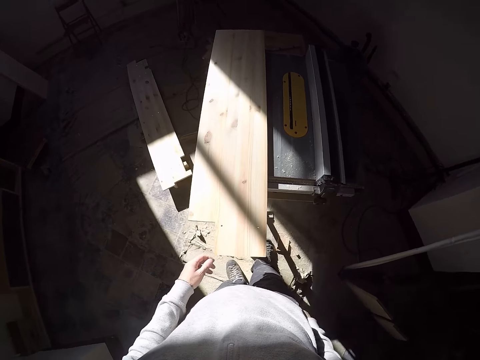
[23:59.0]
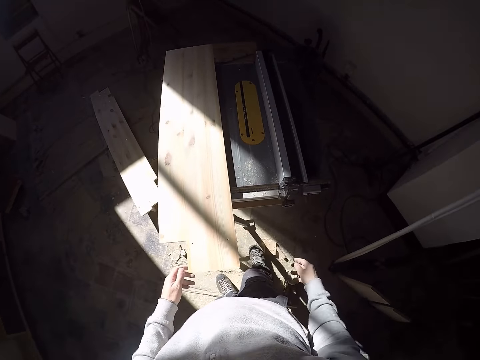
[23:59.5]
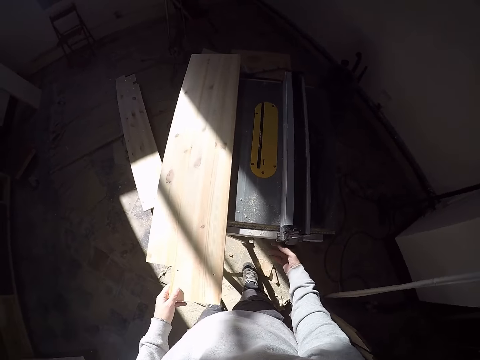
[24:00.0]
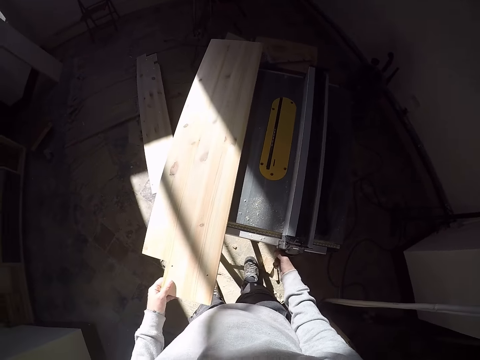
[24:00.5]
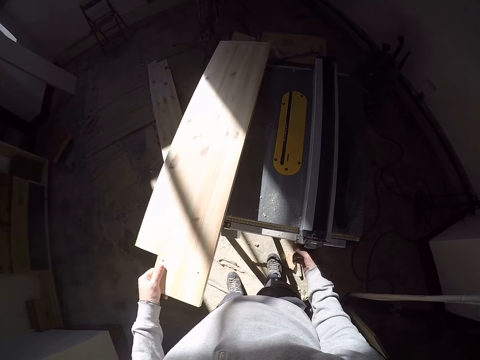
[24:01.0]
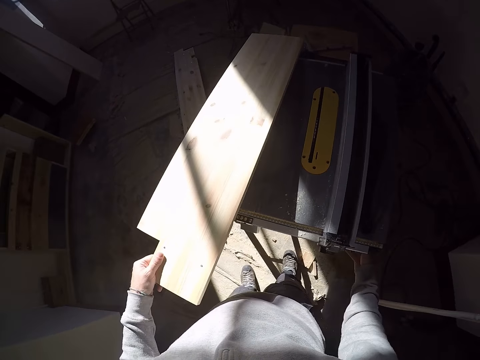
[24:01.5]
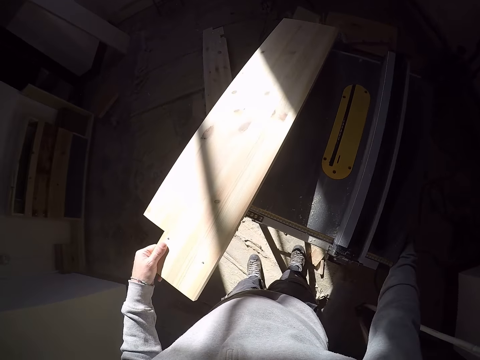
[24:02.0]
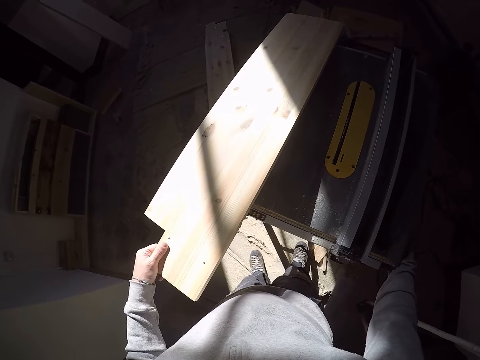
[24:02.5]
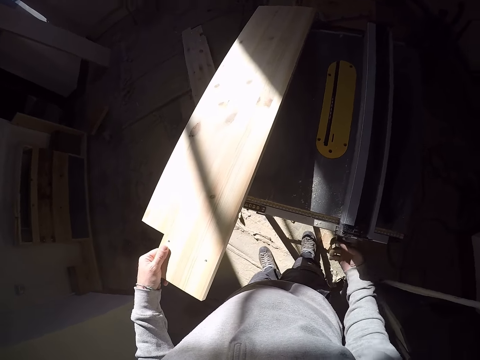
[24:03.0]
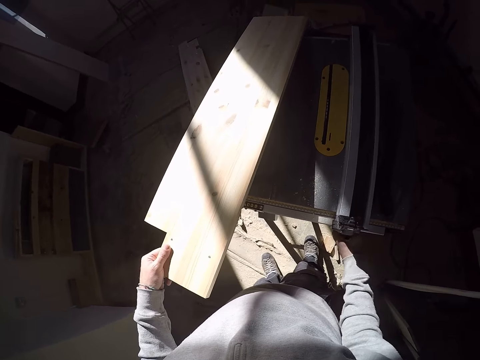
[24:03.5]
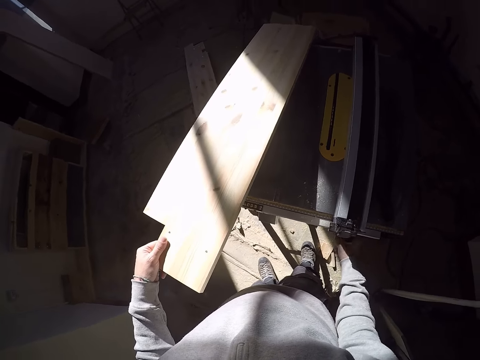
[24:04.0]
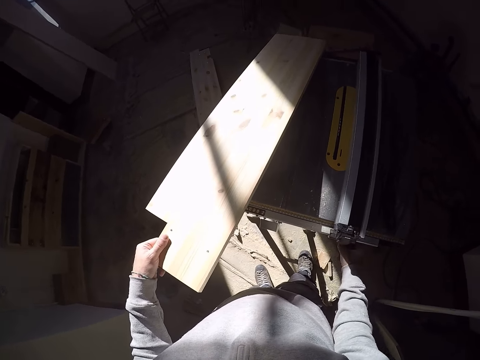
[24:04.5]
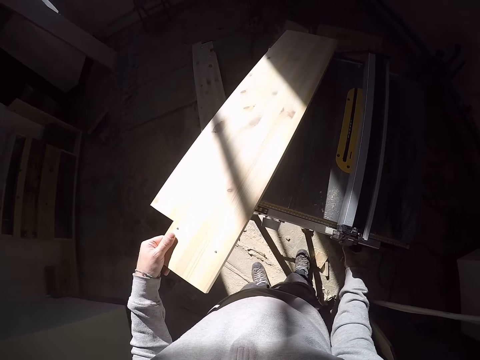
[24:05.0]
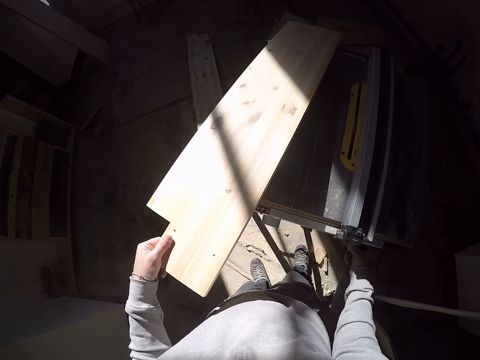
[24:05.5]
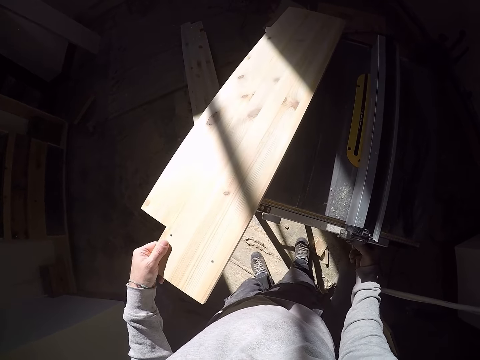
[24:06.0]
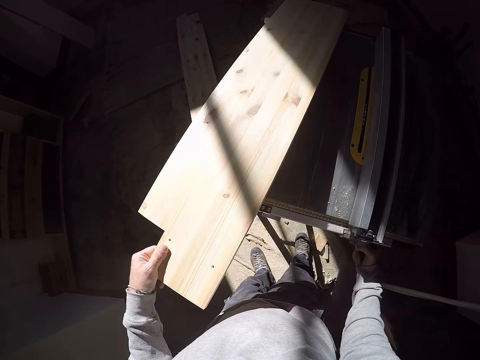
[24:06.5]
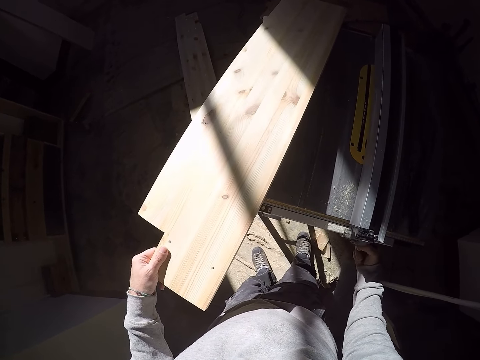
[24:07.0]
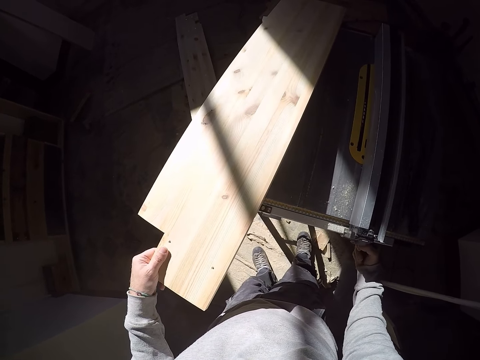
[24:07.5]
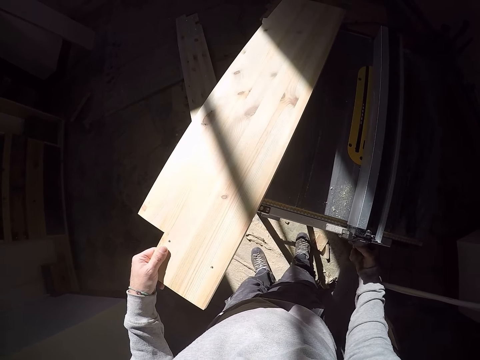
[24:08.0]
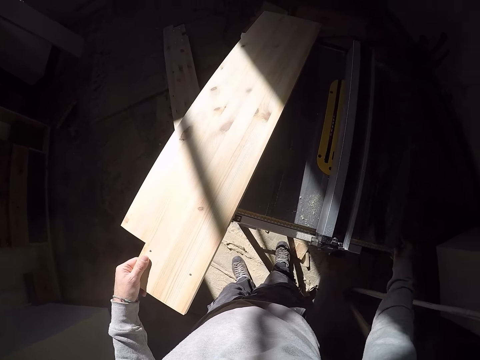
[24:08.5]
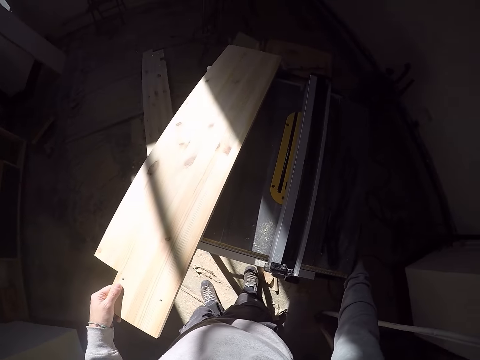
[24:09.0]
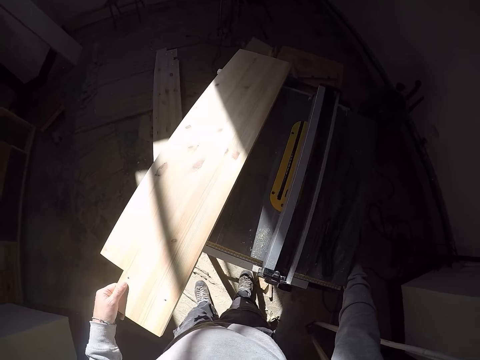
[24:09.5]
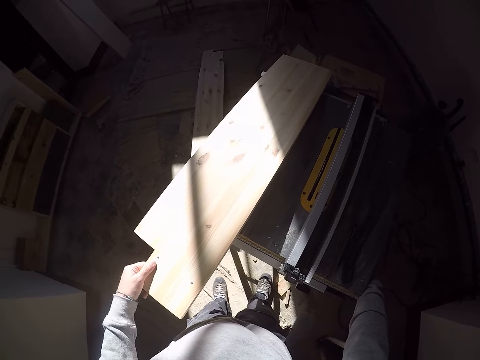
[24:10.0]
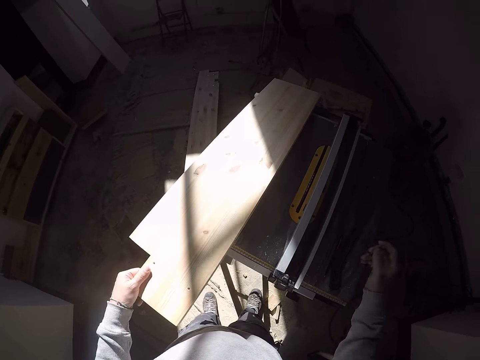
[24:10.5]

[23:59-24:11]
The camera wearer holds the wood on the wood cutter with his left hand. He touches a knob on the wood cutter with his right hand. He carries the wood on the wood cutter with his left hand. He removes his right hand from the knob on the wood cutter. He touches the side of the wood cutter with his right hand. He adjusts the wood cutter with the knob with his right hand. He removes his right hand from the knob on the wood cutter. He touches the side of the wood cutter with his right hand.

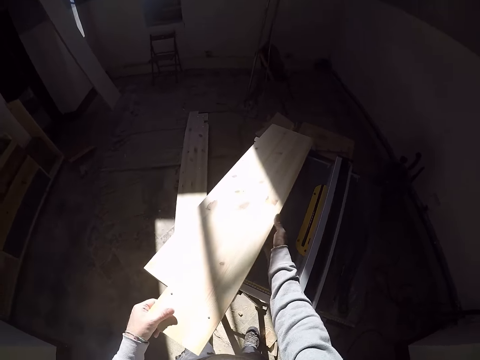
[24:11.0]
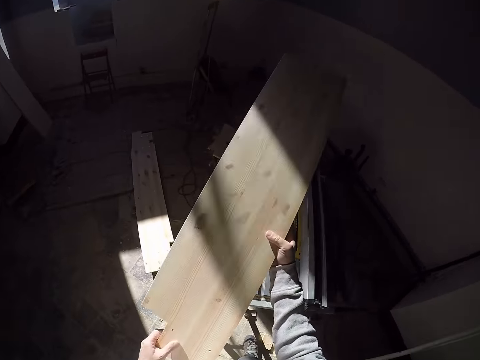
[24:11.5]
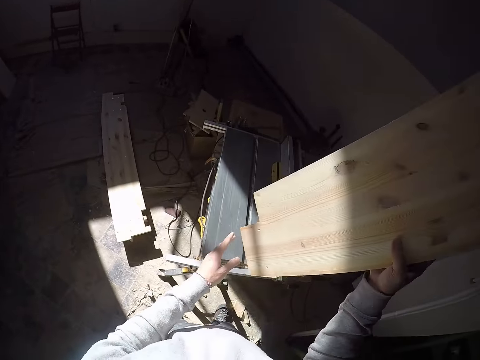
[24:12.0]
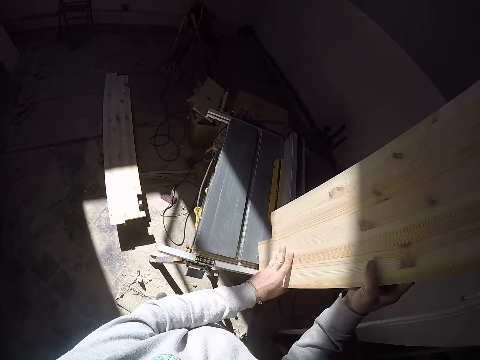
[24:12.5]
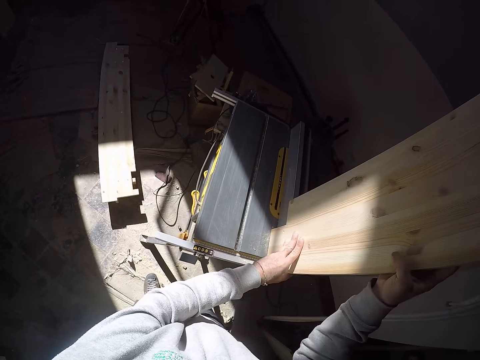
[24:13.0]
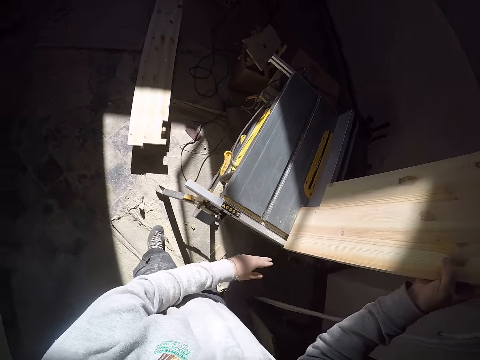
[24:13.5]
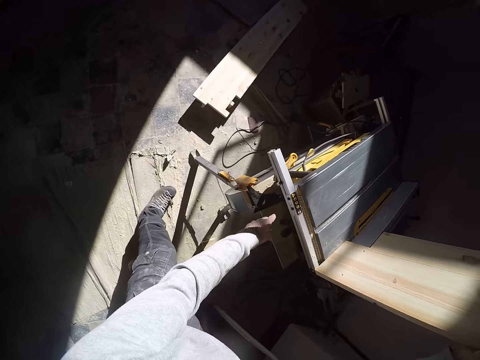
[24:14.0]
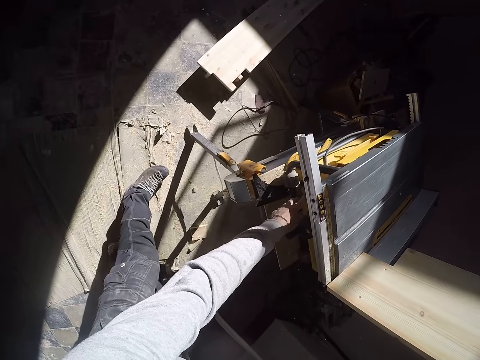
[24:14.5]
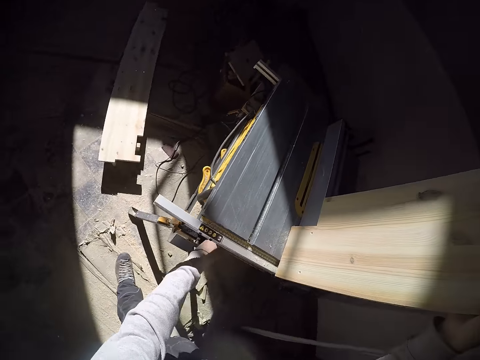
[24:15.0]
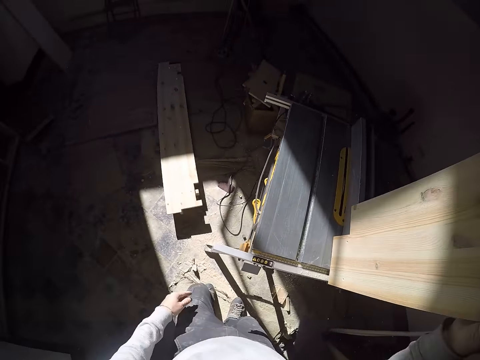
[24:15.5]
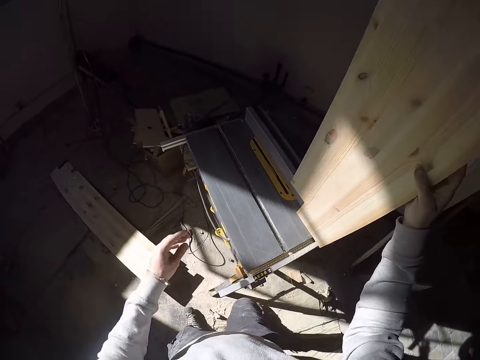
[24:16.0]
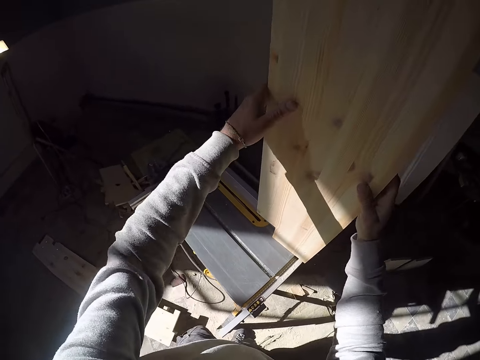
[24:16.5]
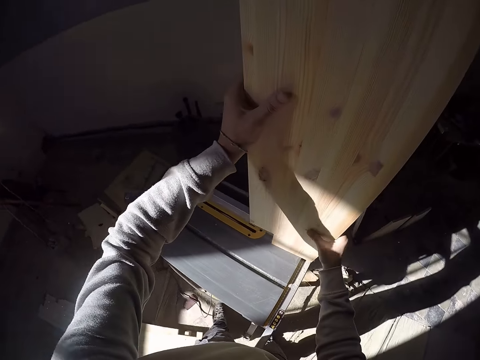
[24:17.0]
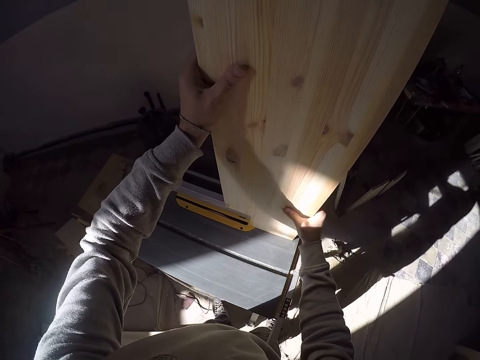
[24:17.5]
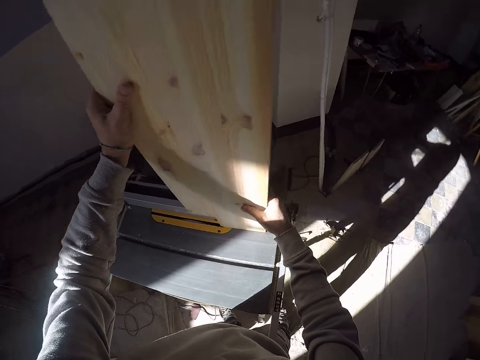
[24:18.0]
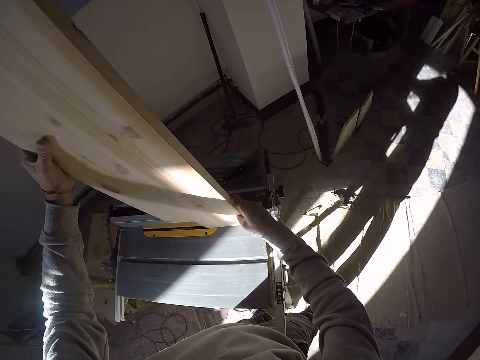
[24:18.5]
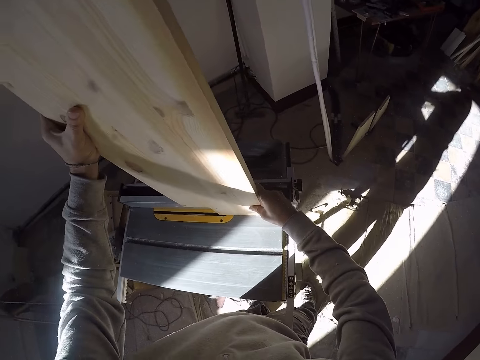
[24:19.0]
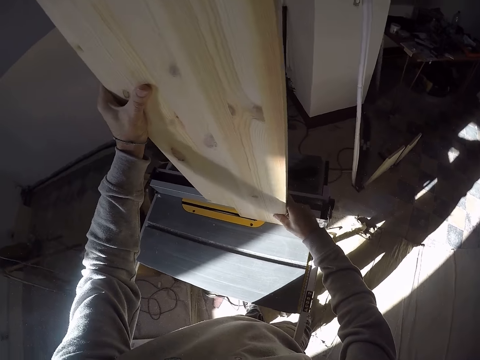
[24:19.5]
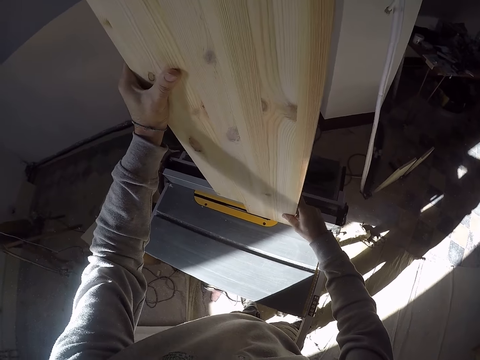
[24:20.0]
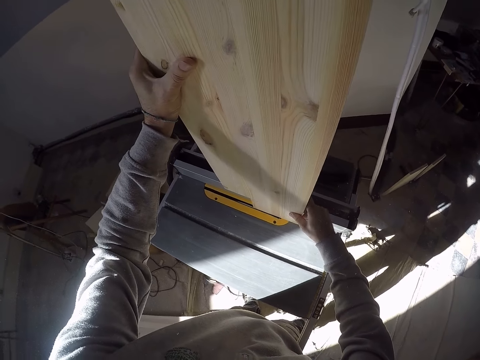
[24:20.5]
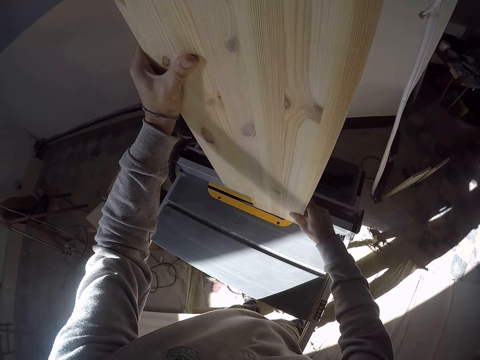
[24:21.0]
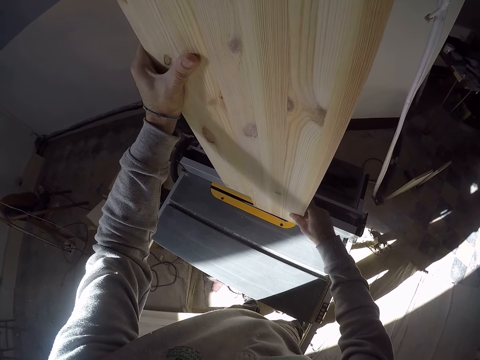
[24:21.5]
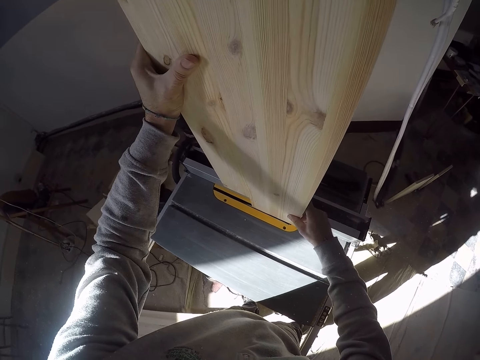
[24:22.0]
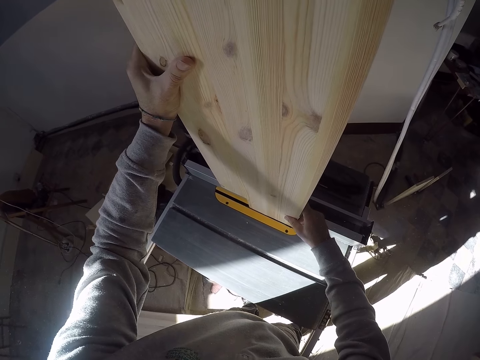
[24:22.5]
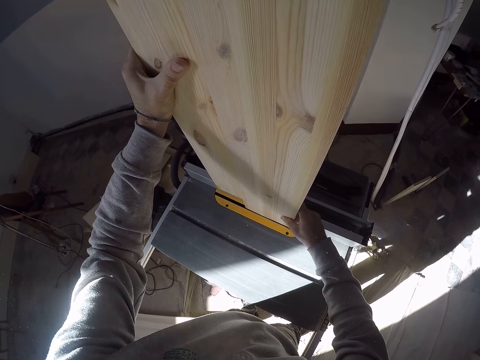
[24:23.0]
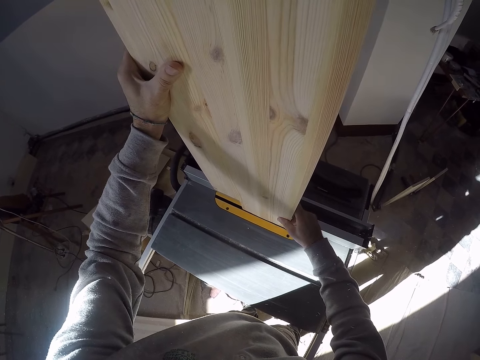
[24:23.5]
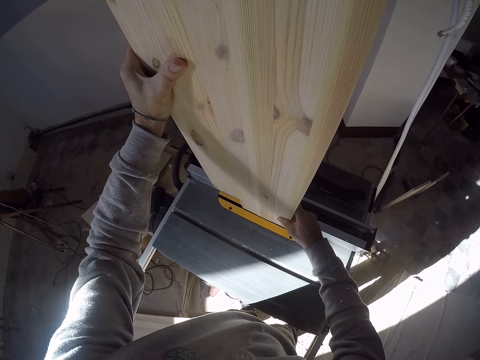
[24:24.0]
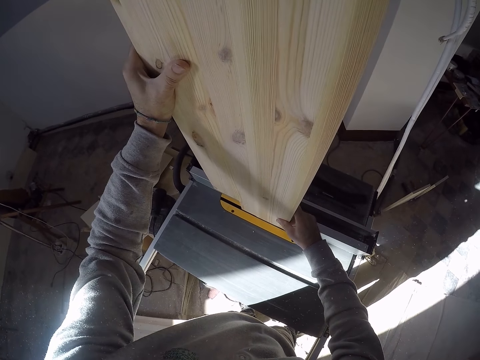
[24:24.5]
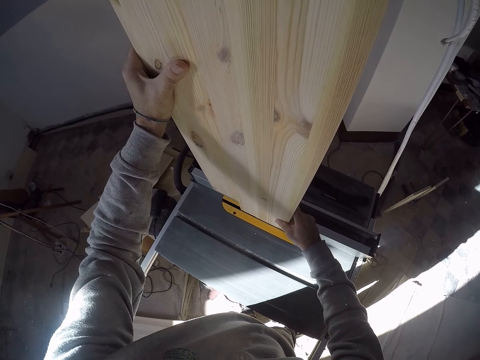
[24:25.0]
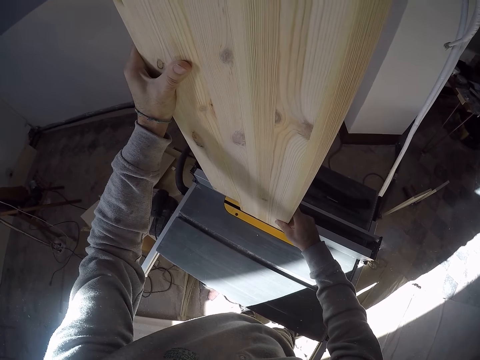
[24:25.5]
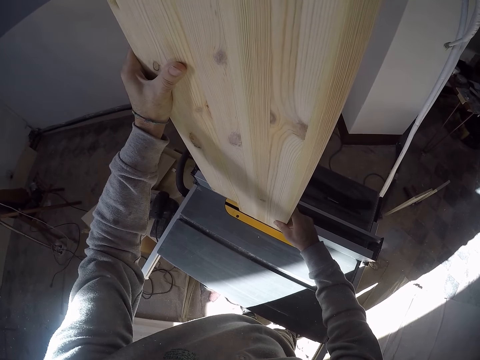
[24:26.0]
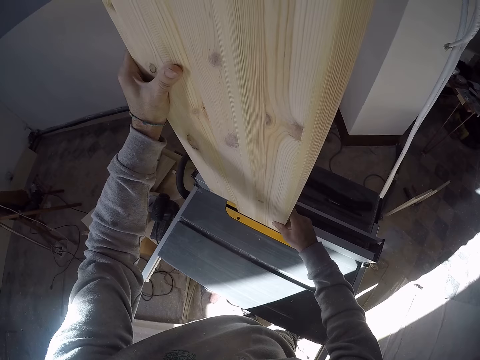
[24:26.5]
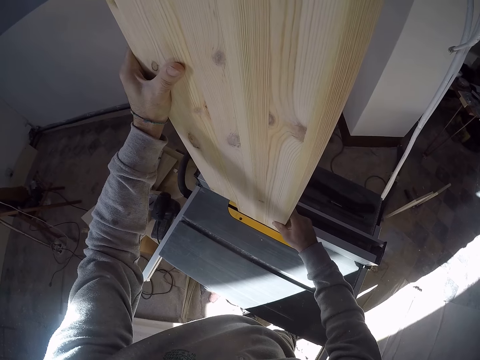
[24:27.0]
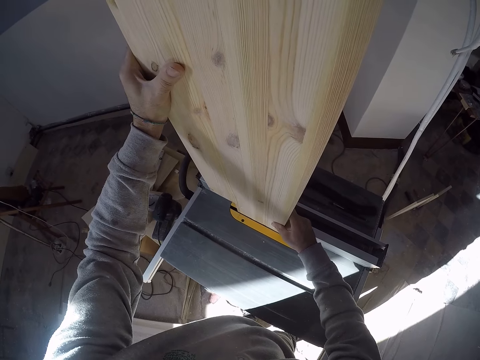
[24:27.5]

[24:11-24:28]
The camera wearer turns the piece of wood. He carries the wood on the wood cutter with both hands. He places the wood on the wood cutter with both hands. He removes his left hand from the wood on the wood cutter. He touches something. He presses a button on the wood cutter with his left hand. He touches the wood on the wood cutter with his left hand. He holds the piece of wood with both hands. He cuts the wood with the wood cutter.
